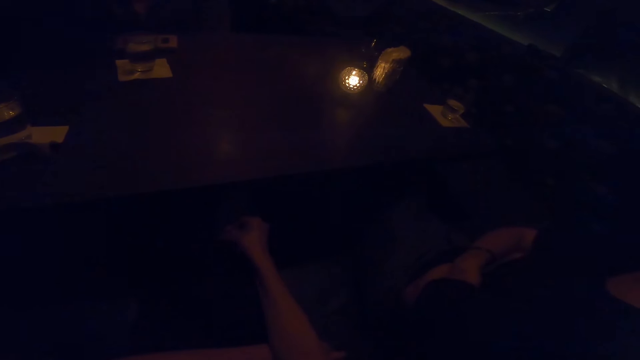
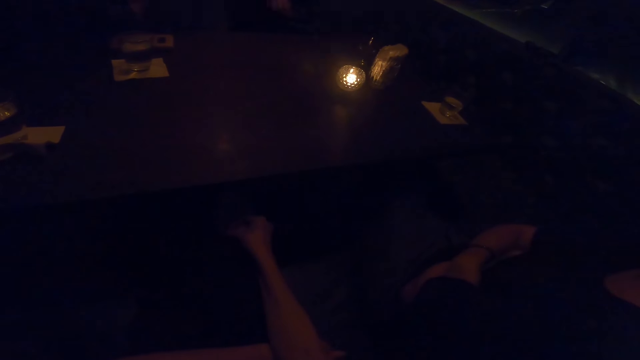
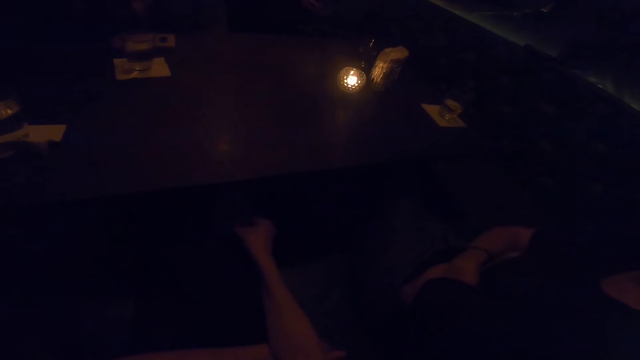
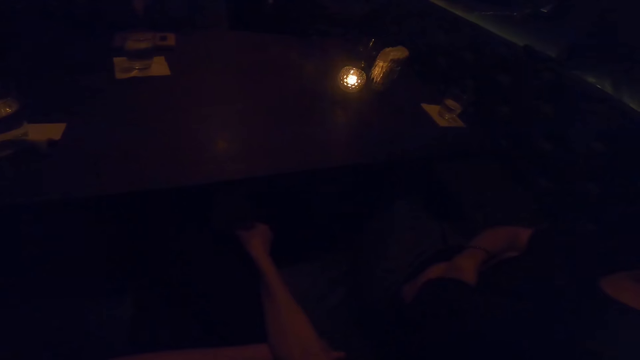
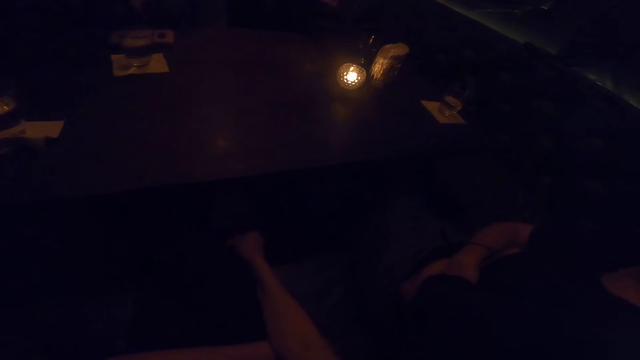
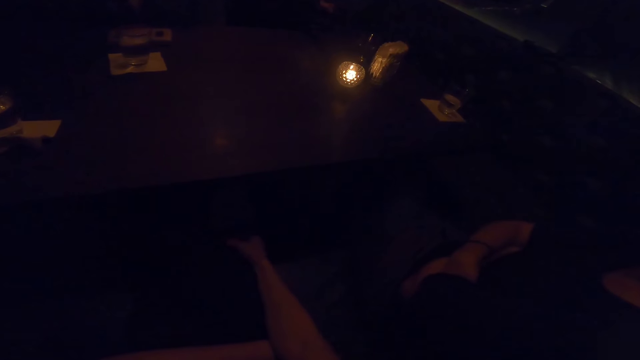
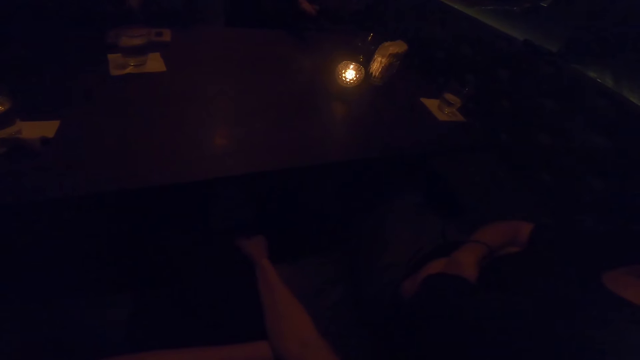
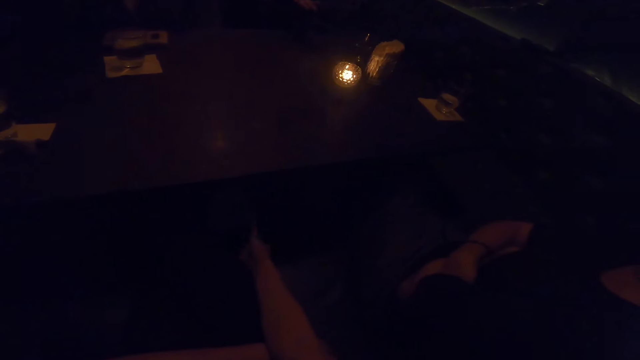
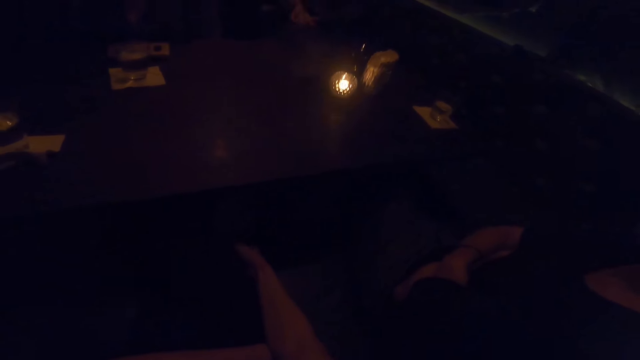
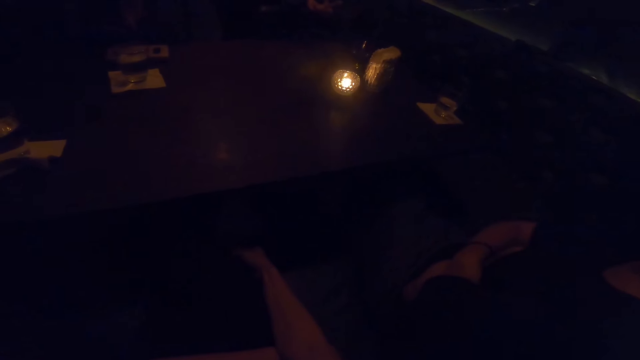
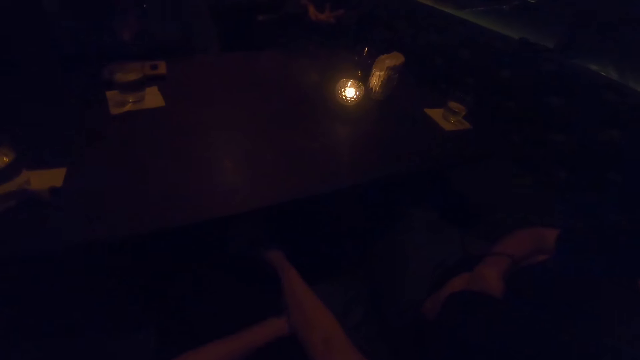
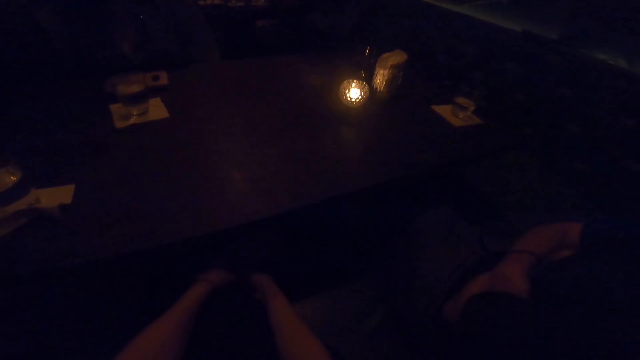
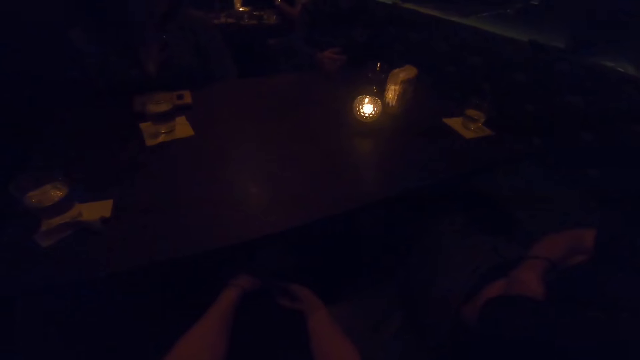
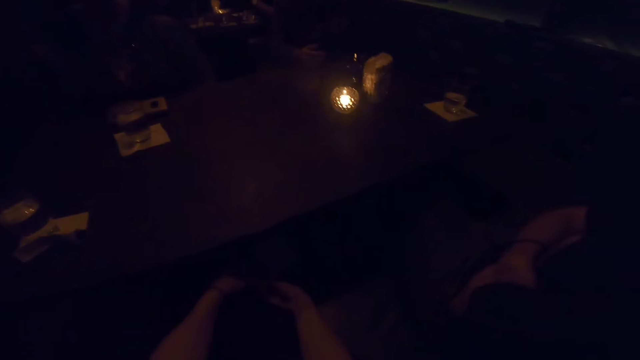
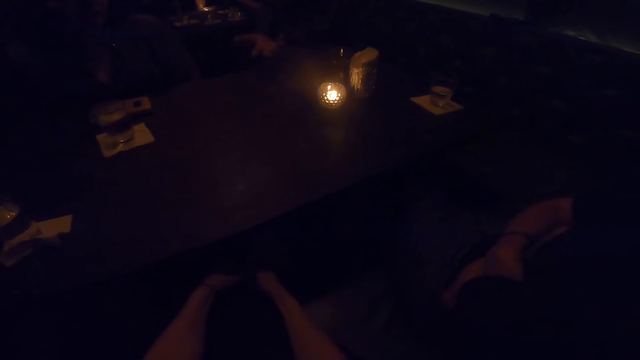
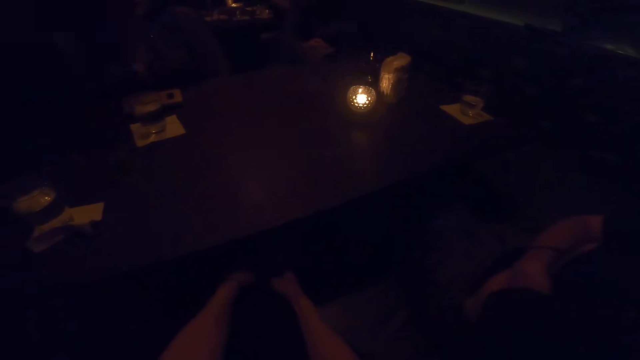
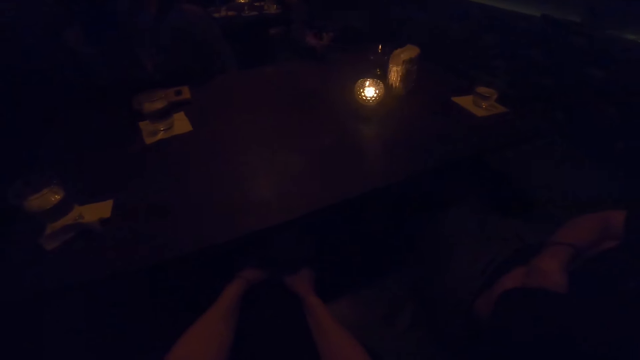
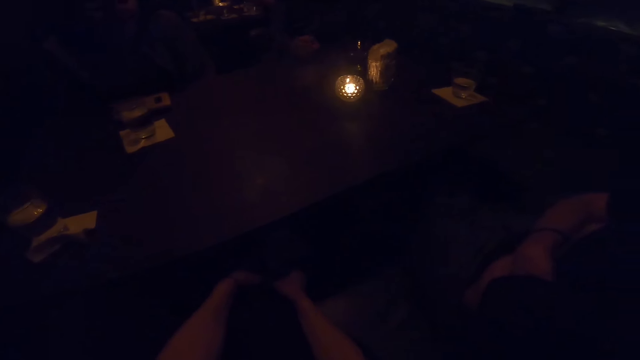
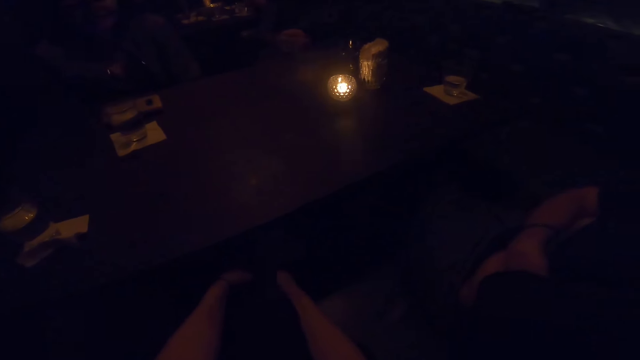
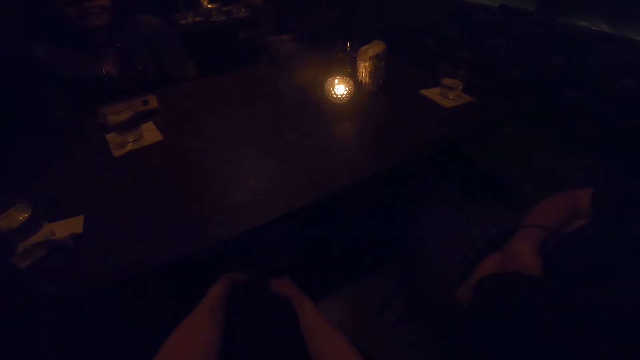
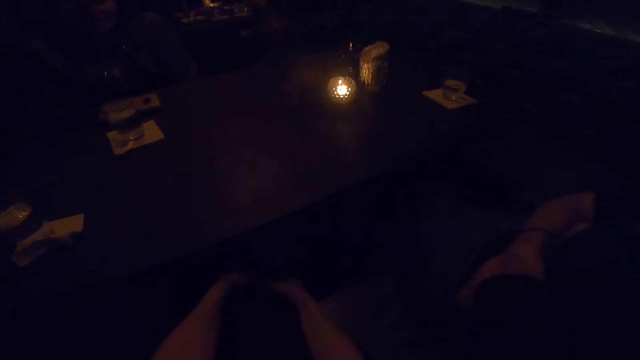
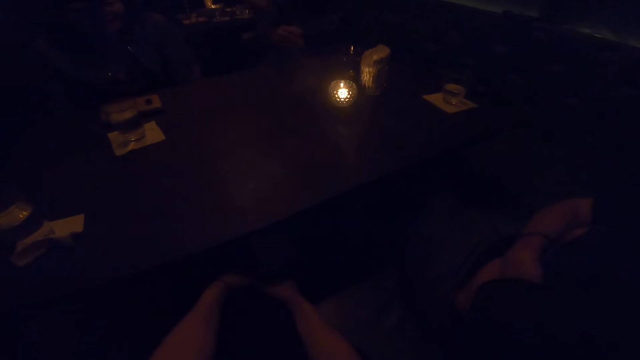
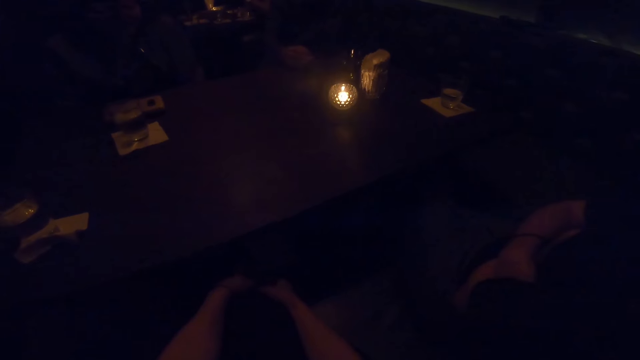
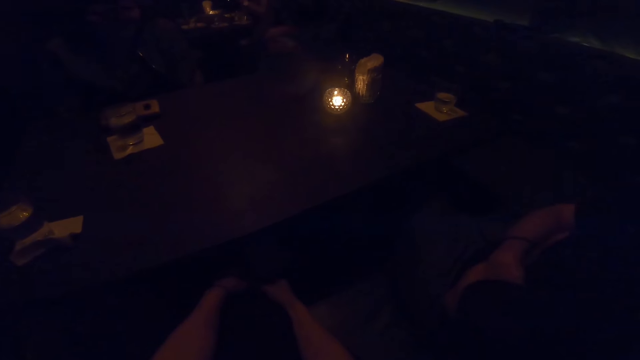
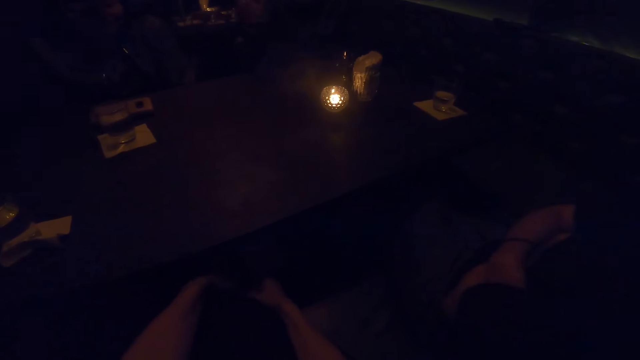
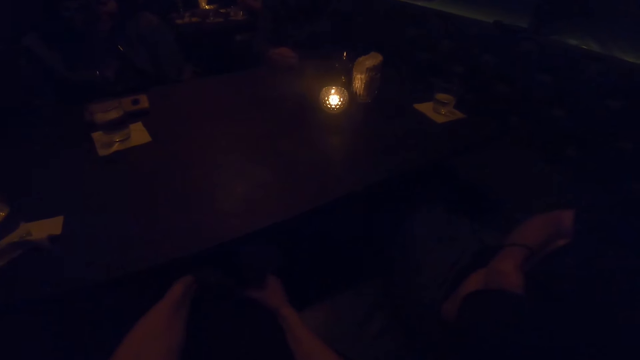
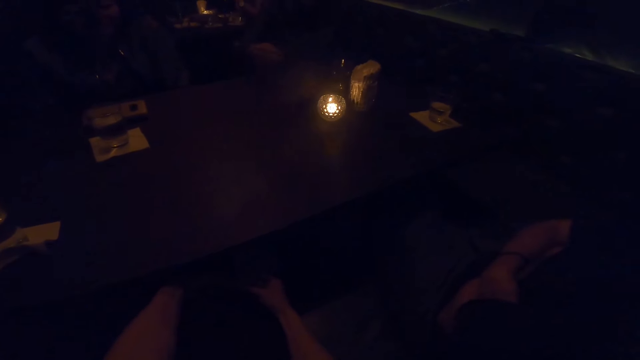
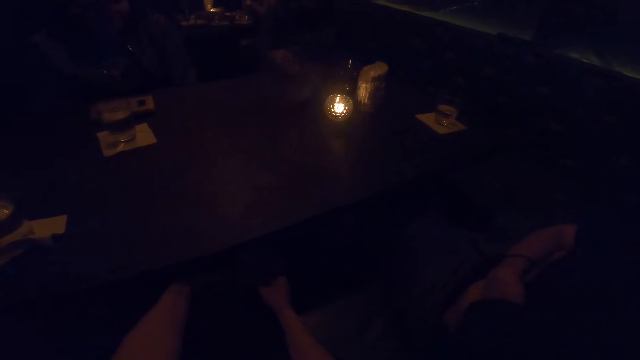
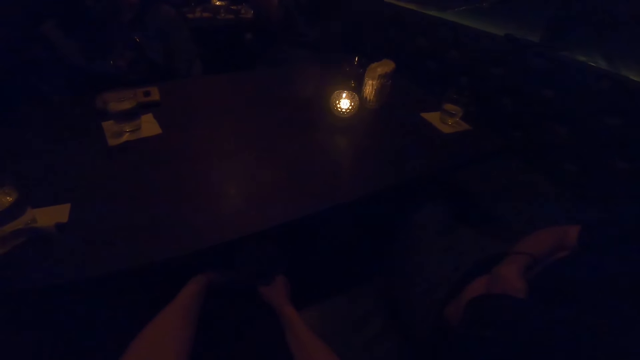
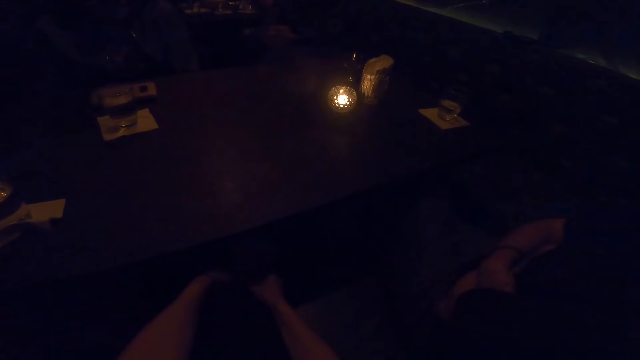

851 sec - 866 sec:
The camera wearer moves their hands. A person talks to another person.

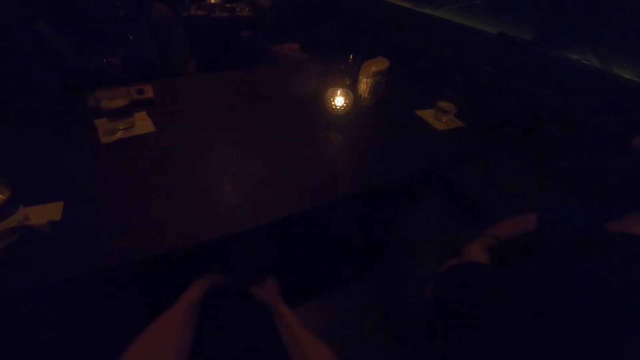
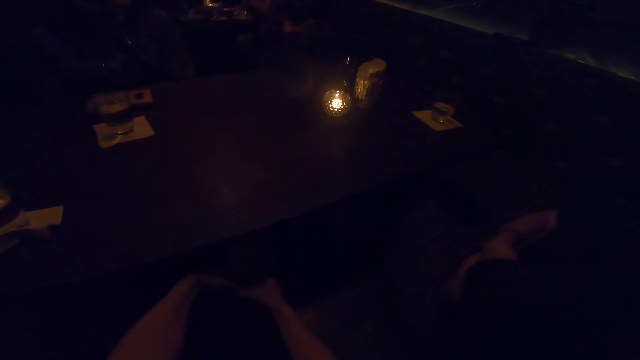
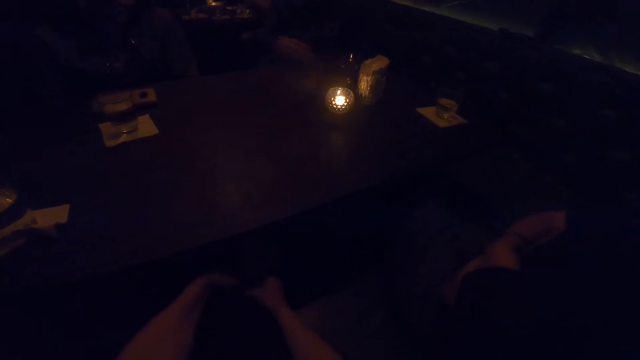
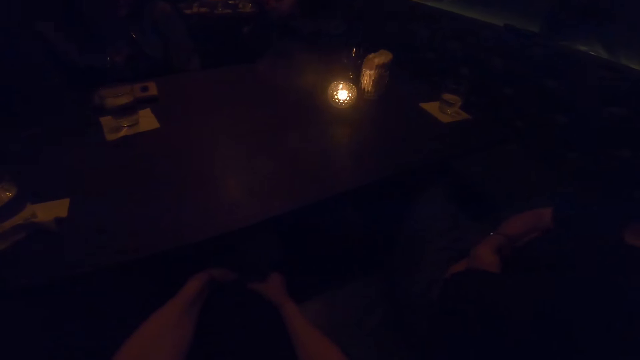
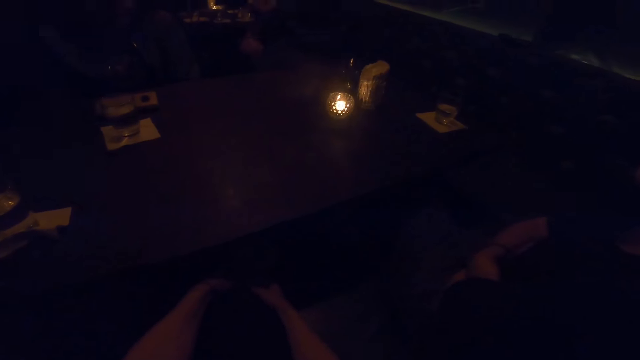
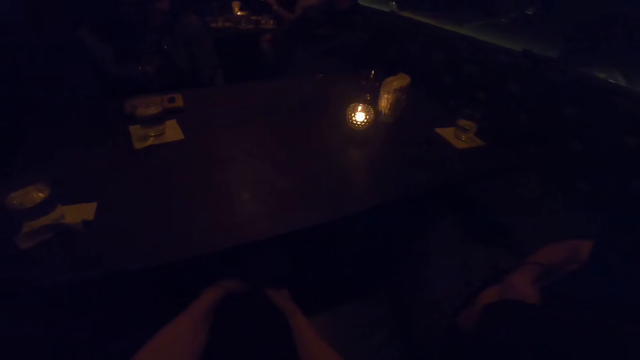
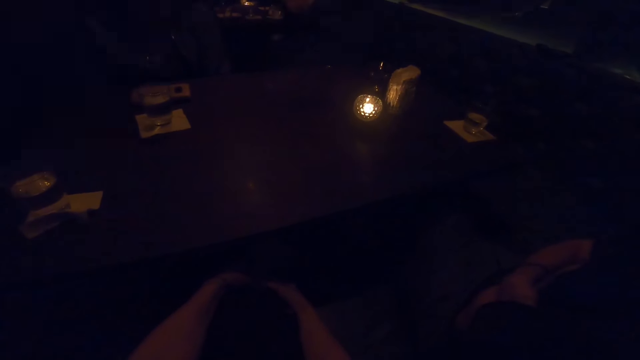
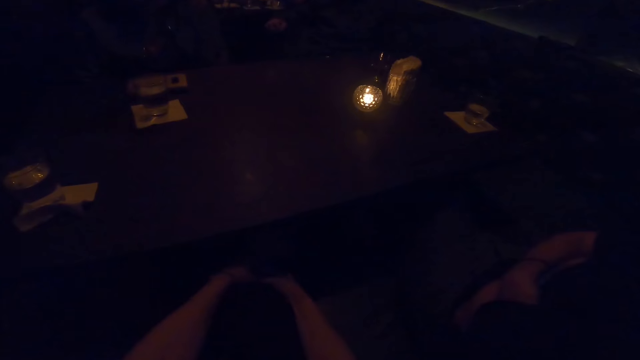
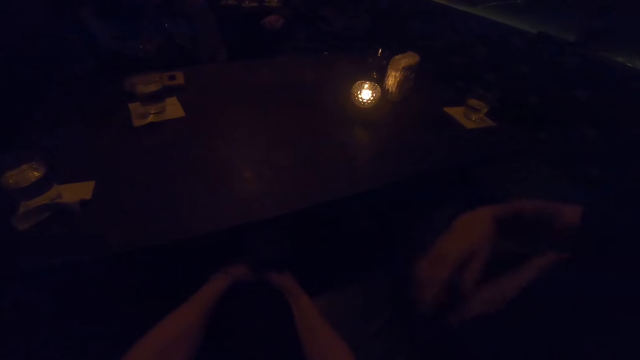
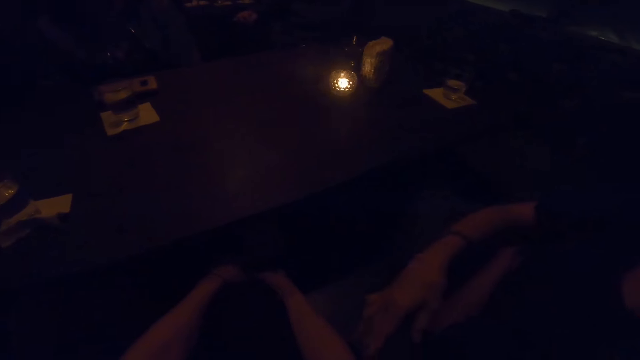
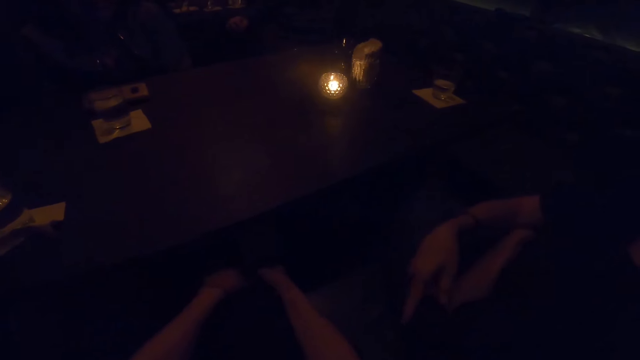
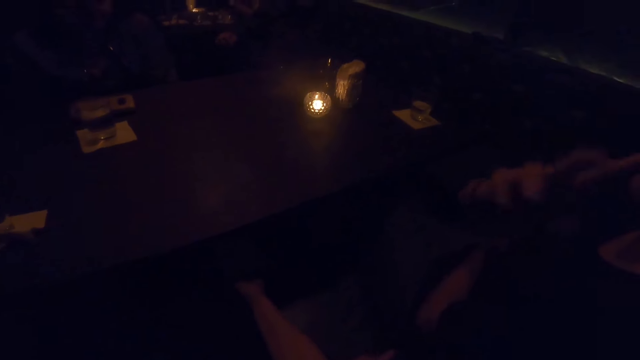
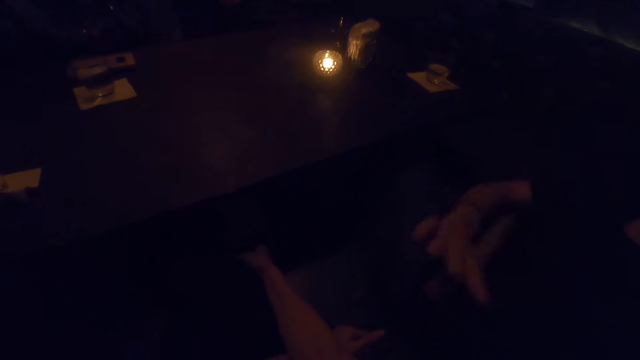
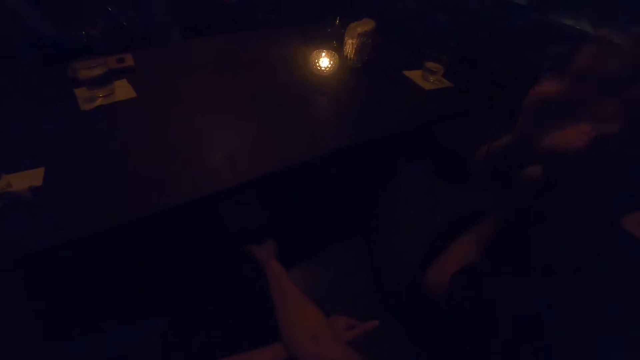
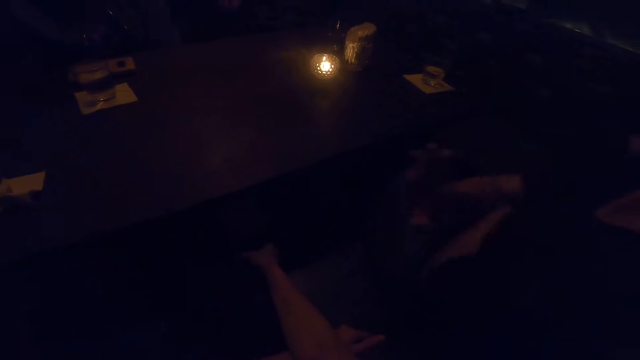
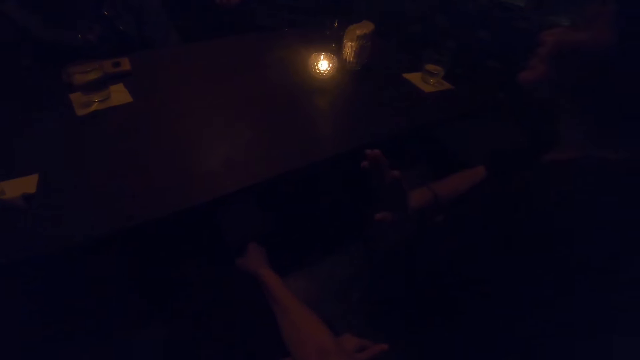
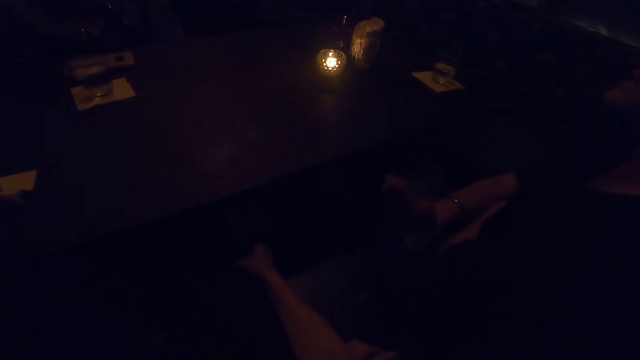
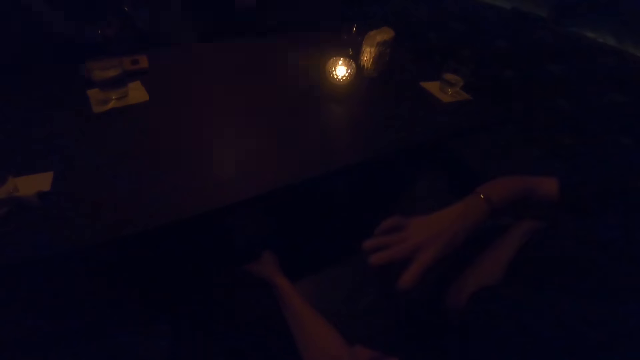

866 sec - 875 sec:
A person moves. The person touches the camera wearer. The person waves to the camera wearer.
